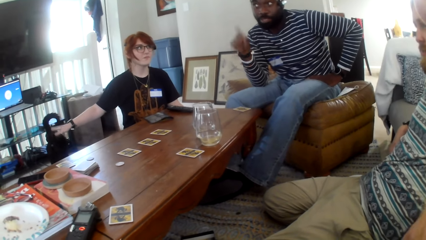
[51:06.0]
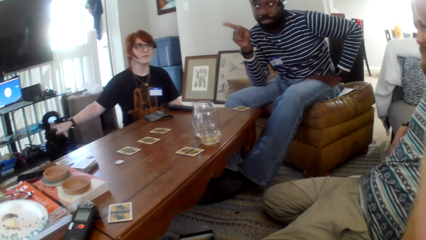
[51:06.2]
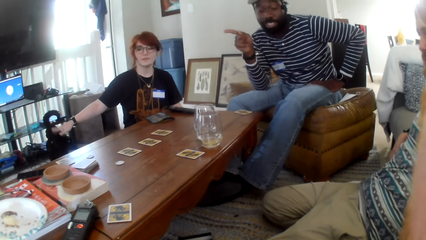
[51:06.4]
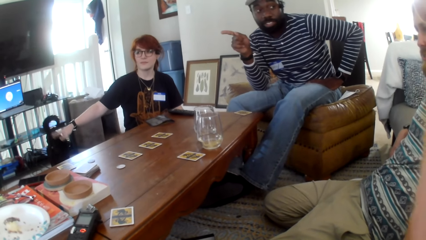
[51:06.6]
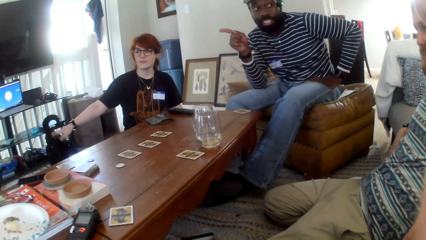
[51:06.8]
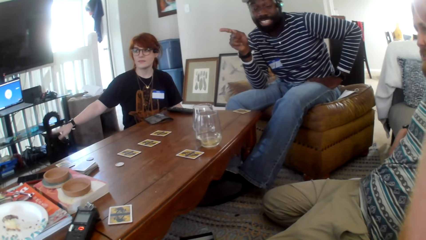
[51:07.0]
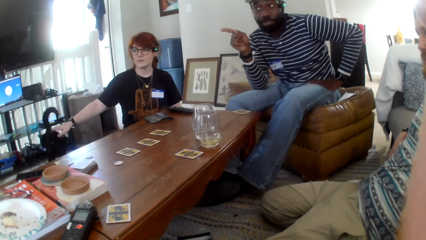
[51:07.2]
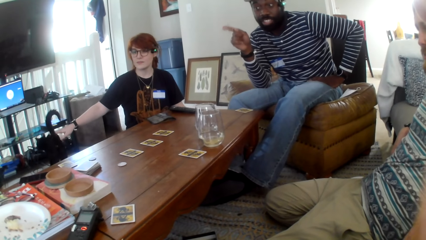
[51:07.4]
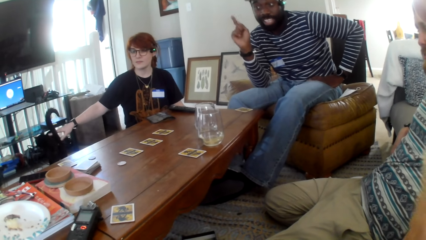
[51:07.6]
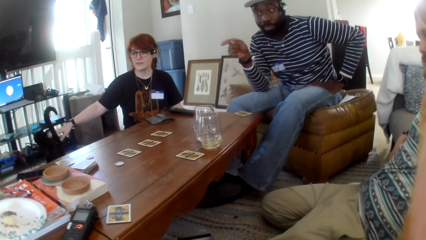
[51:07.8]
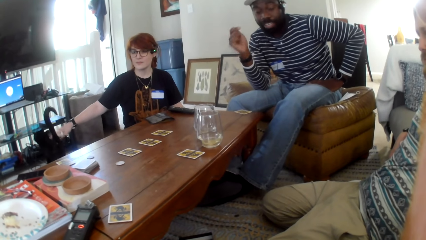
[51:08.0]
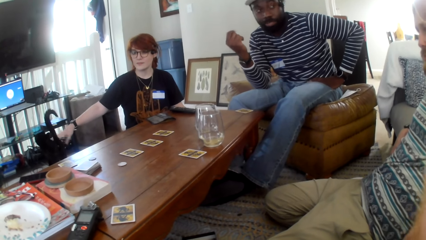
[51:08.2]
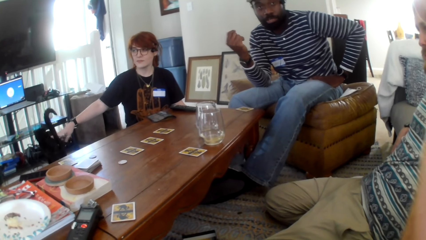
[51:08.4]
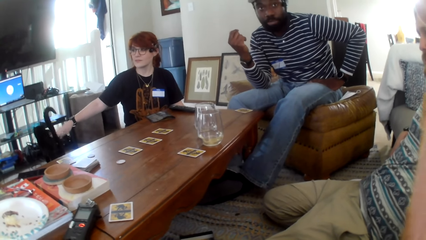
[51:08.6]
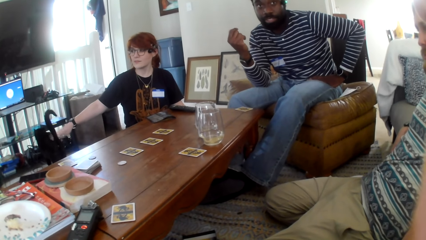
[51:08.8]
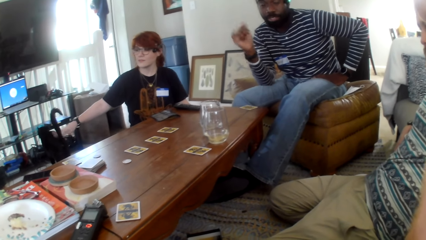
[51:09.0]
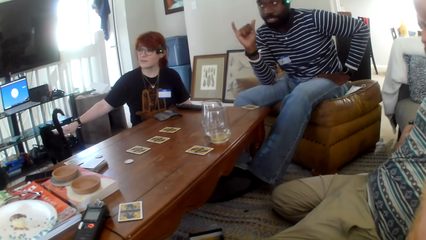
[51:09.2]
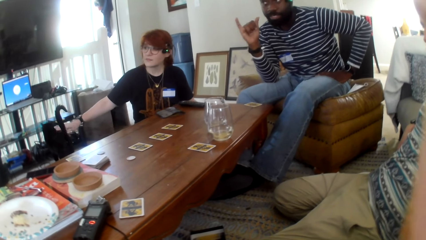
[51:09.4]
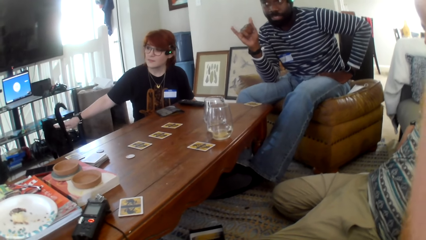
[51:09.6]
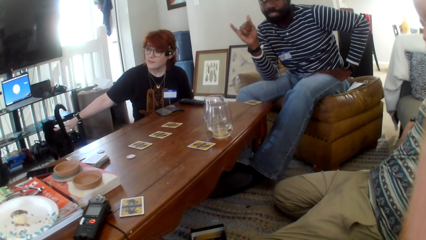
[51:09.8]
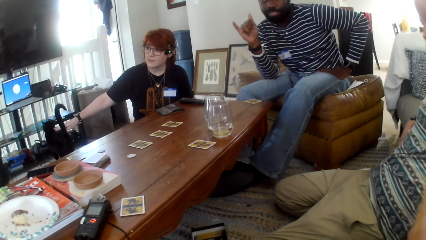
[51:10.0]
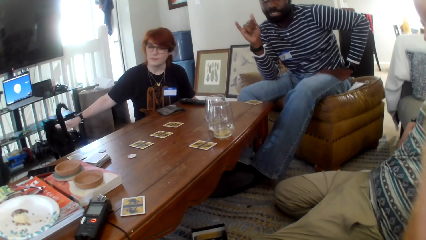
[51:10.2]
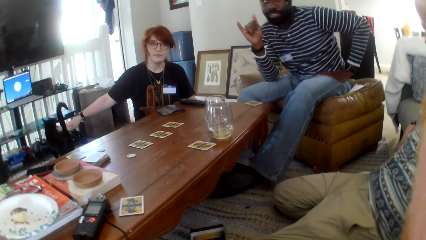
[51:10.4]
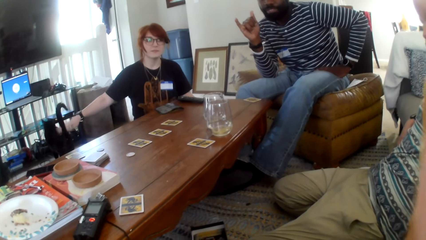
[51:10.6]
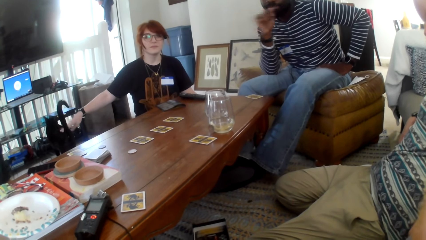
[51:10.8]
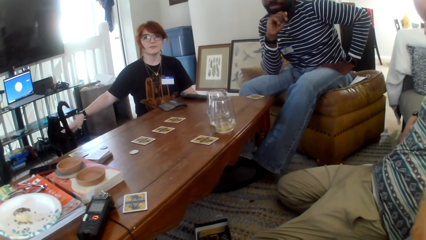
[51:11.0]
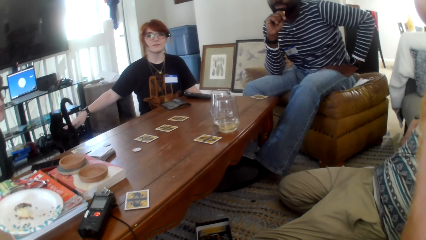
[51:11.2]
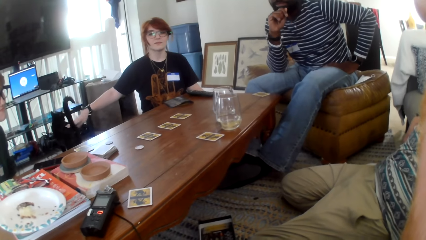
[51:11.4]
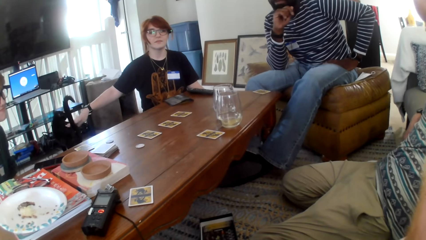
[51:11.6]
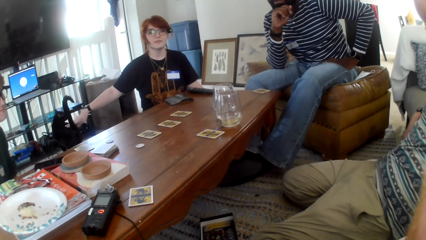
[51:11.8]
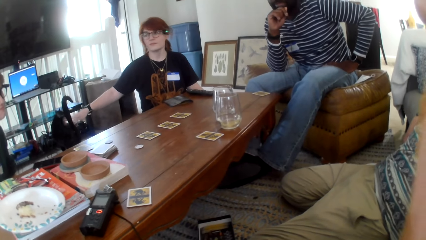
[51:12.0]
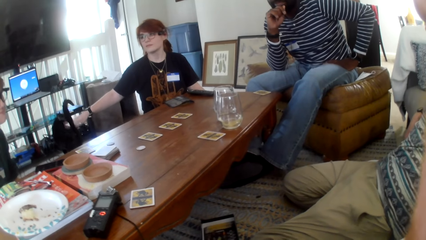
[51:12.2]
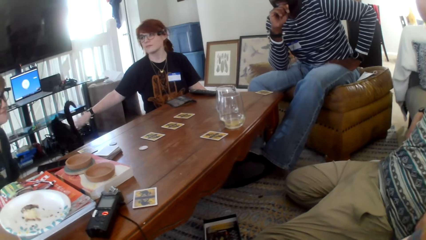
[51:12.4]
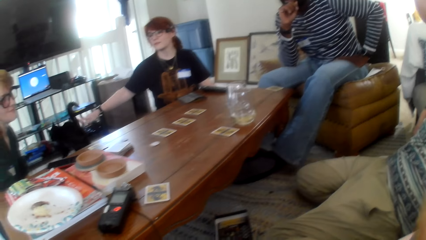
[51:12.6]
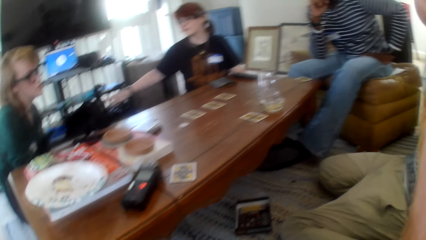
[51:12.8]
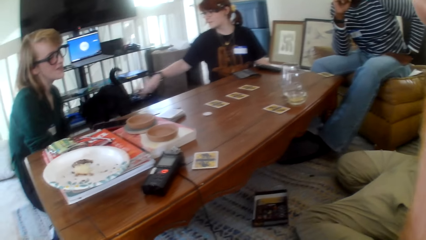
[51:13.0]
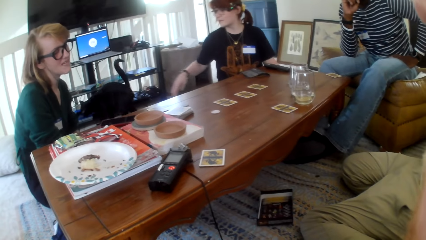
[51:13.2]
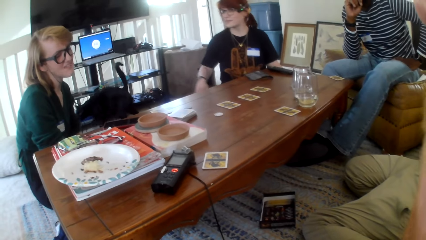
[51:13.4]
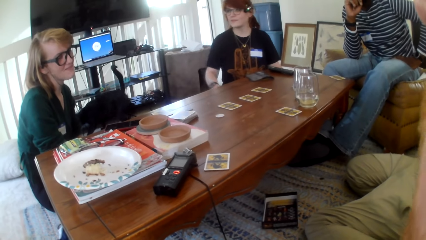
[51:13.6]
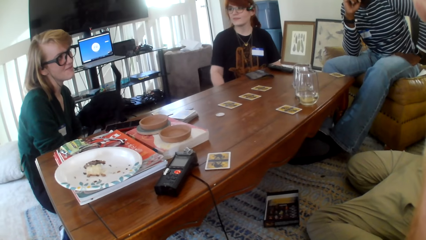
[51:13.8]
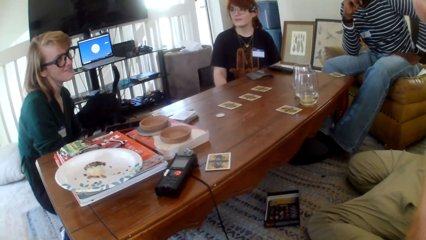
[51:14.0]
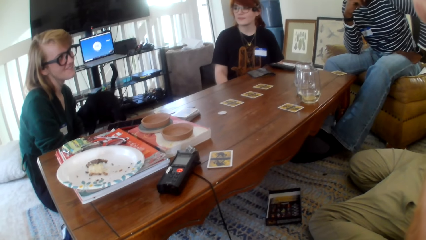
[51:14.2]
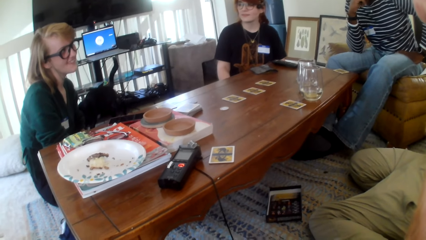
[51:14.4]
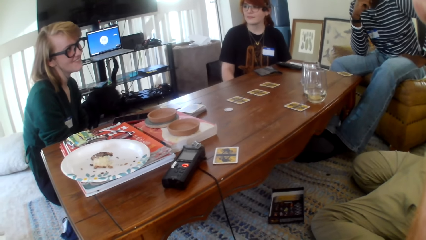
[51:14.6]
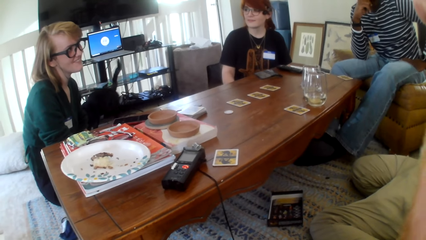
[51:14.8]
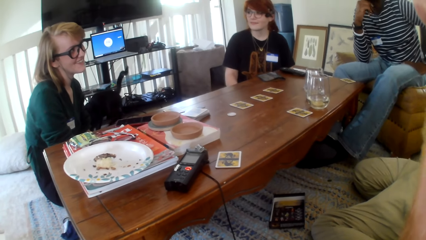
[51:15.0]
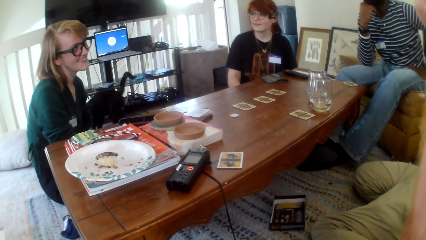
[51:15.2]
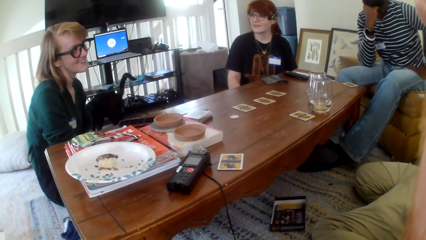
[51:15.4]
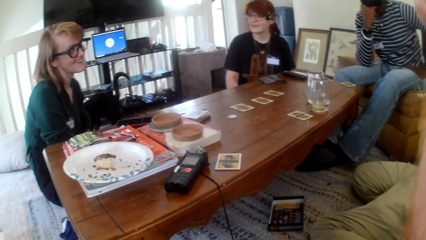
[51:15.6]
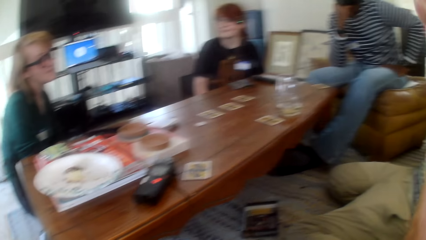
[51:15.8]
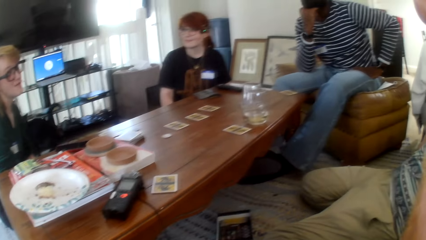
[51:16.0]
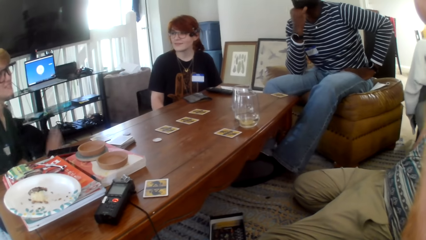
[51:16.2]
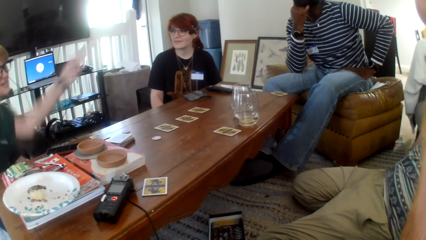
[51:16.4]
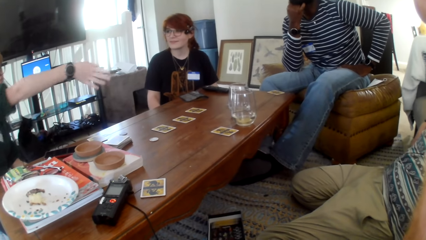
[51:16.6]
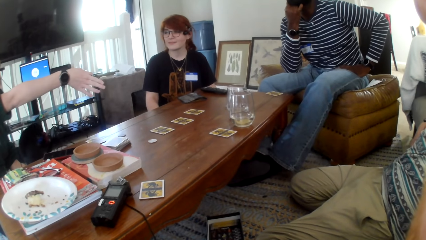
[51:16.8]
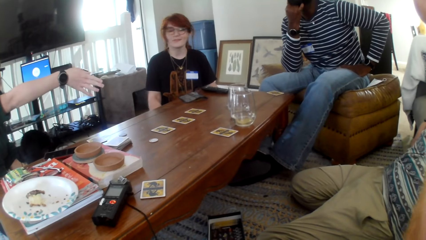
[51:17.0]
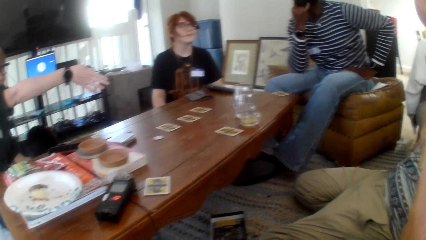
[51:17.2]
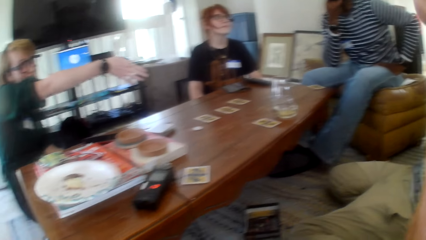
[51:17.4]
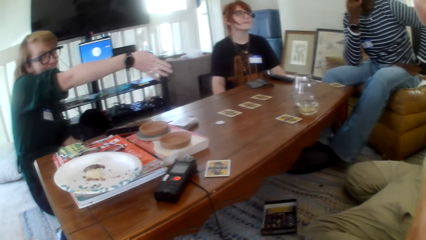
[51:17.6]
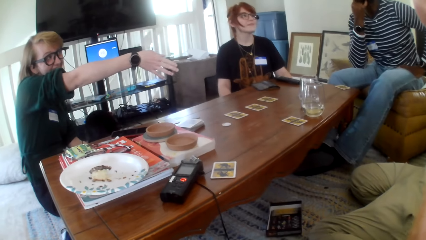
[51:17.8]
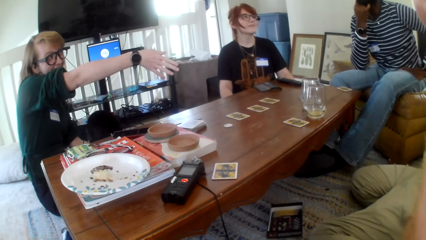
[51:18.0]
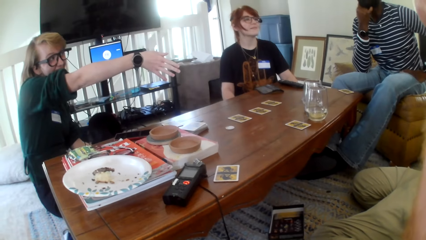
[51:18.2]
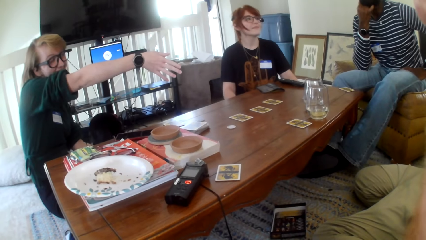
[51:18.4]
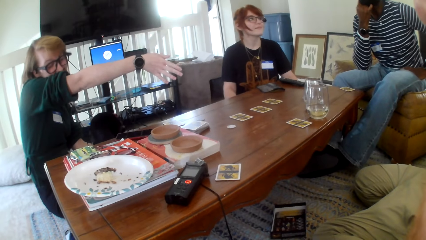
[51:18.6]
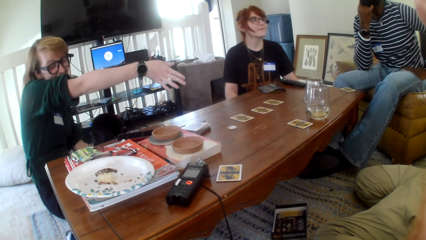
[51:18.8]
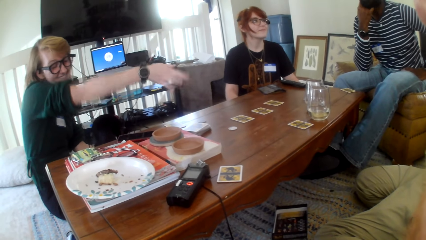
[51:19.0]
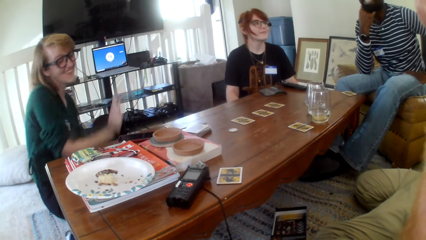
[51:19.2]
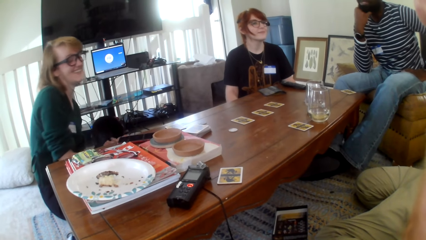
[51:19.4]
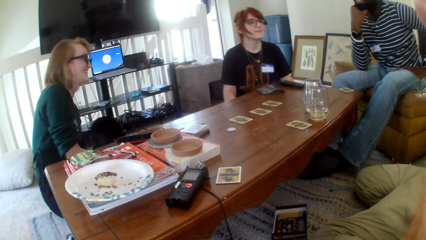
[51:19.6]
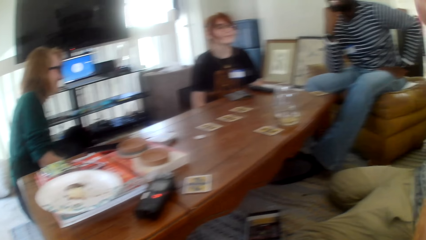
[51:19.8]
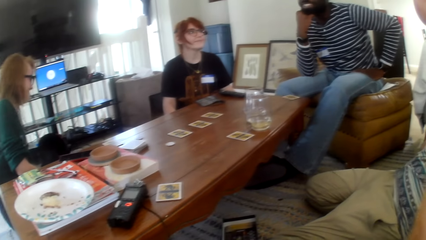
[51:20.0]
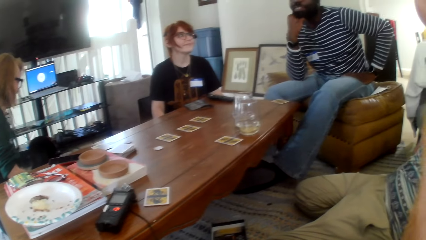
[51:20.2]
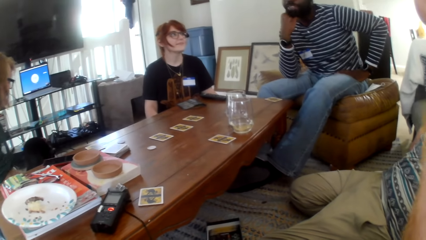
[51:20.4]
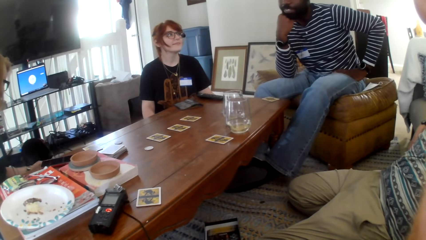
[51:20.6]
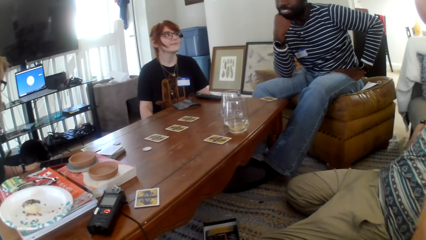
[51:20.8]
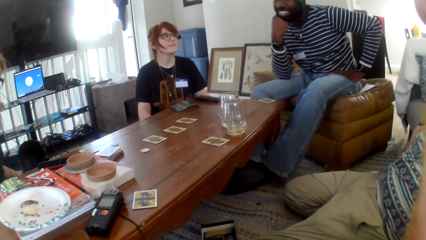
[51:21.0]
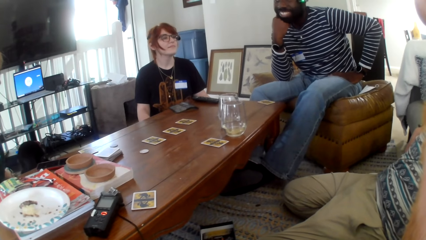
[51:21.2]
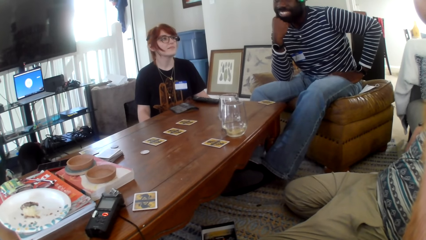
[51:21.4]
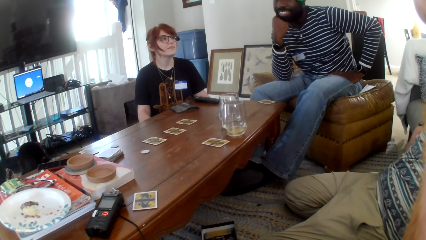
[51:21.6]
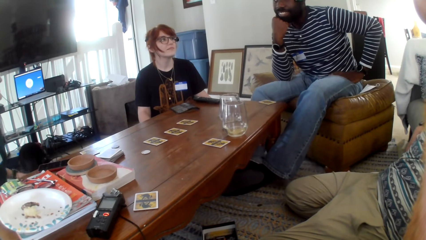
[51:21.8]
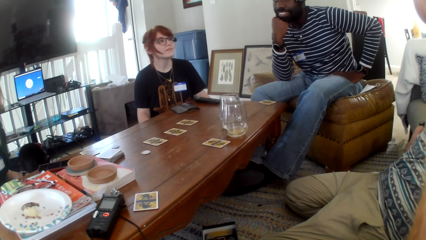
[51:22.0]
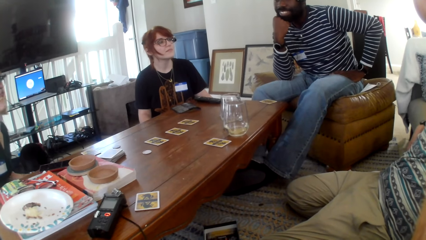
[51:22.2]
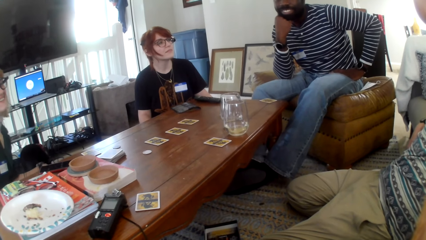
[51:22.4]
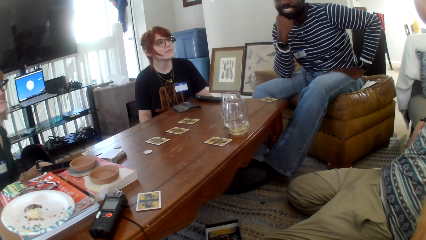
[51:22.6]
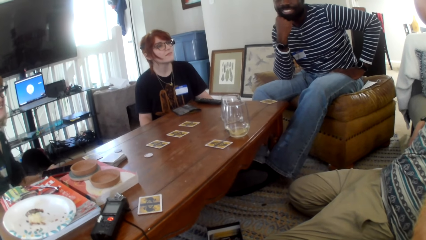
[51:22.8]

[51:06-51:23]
A person points at another person. A third person touches the cat. The second person points at a fourth person.
